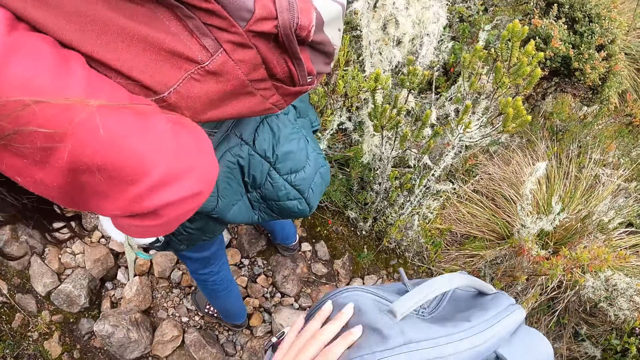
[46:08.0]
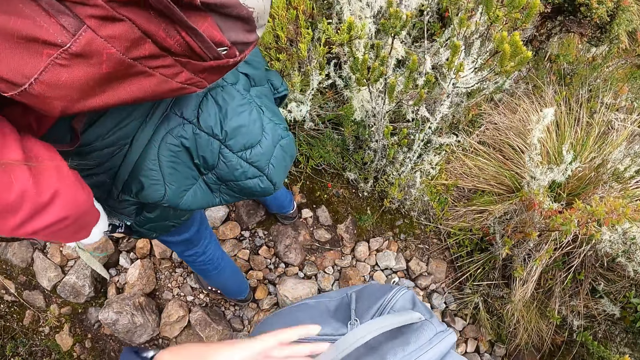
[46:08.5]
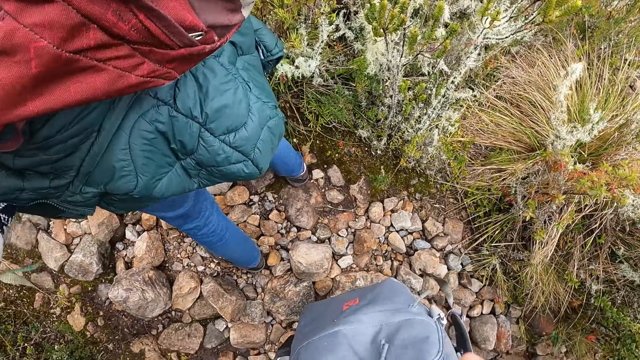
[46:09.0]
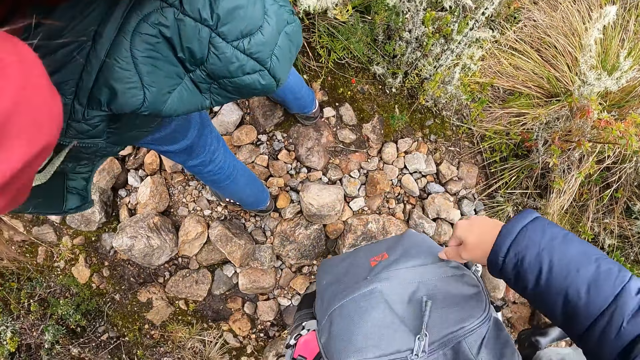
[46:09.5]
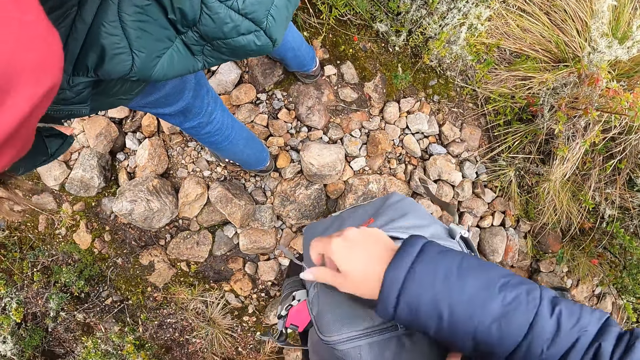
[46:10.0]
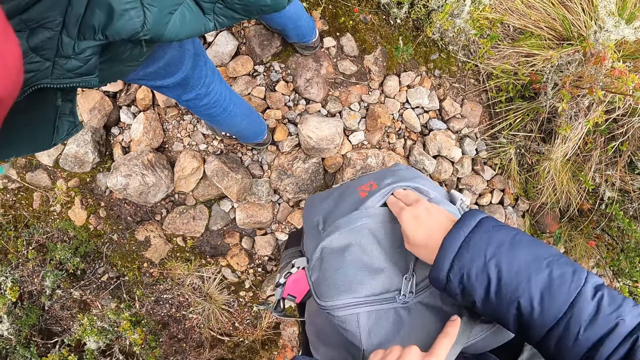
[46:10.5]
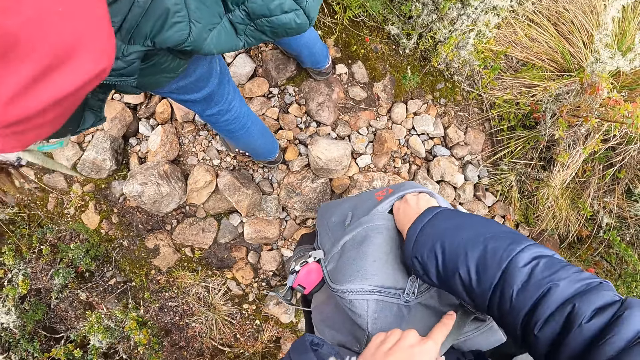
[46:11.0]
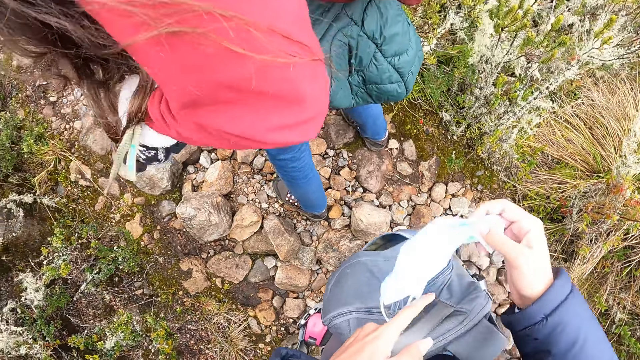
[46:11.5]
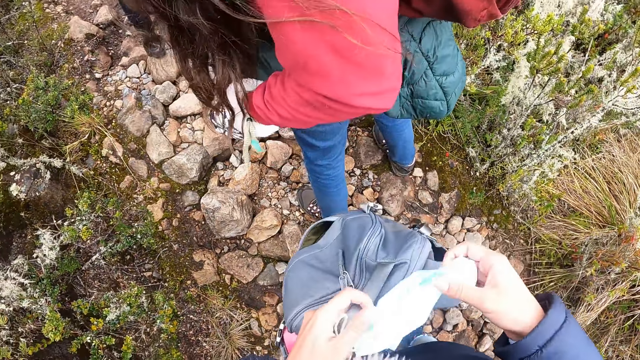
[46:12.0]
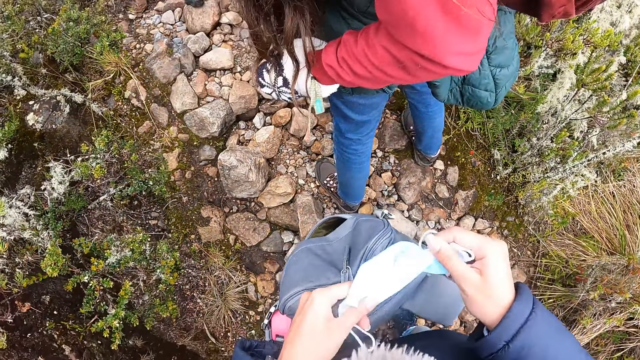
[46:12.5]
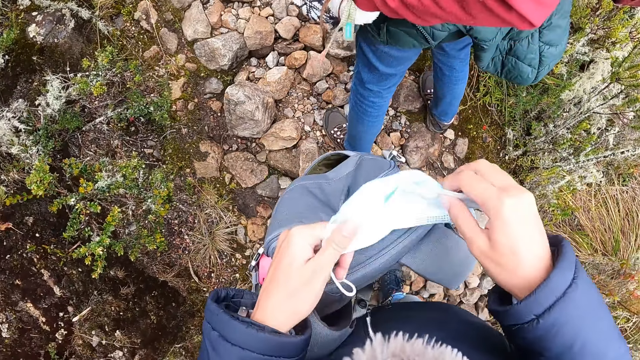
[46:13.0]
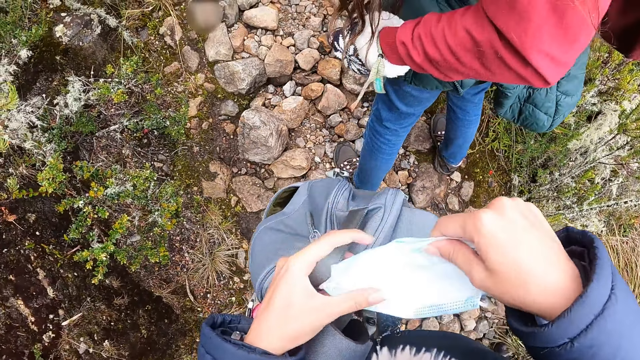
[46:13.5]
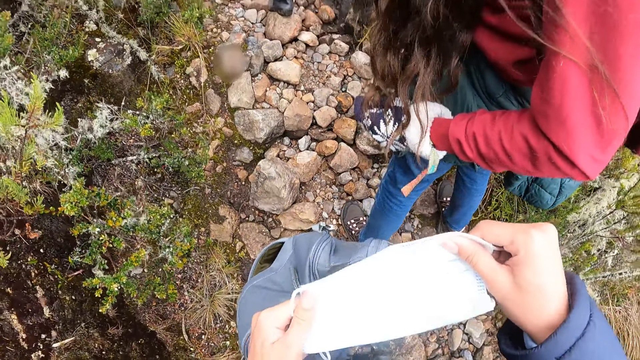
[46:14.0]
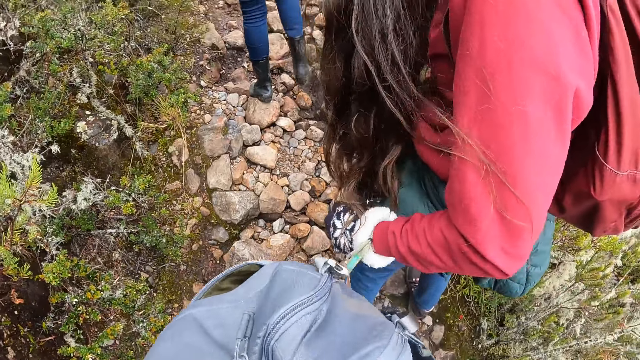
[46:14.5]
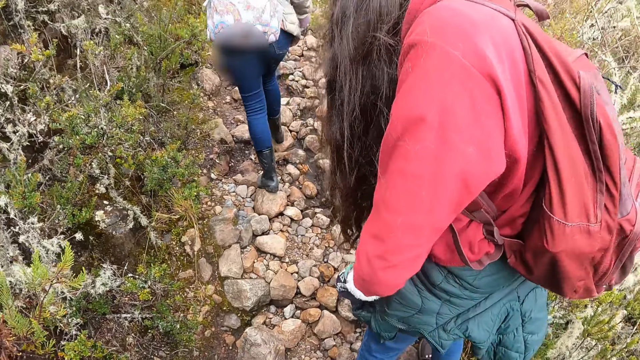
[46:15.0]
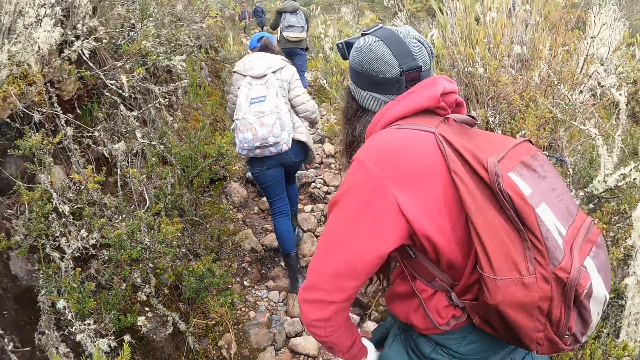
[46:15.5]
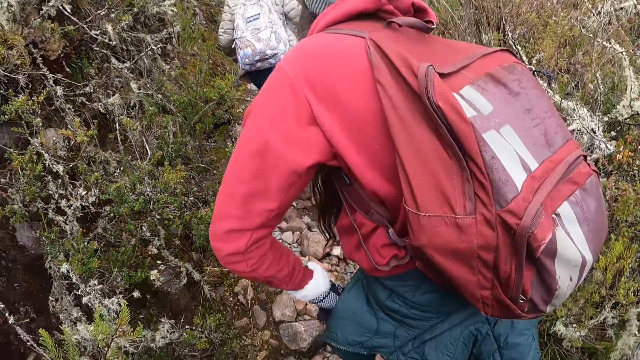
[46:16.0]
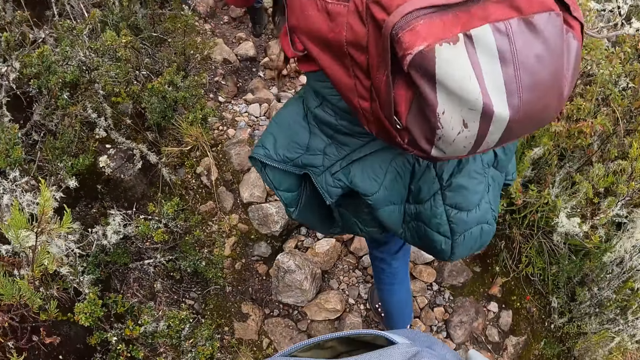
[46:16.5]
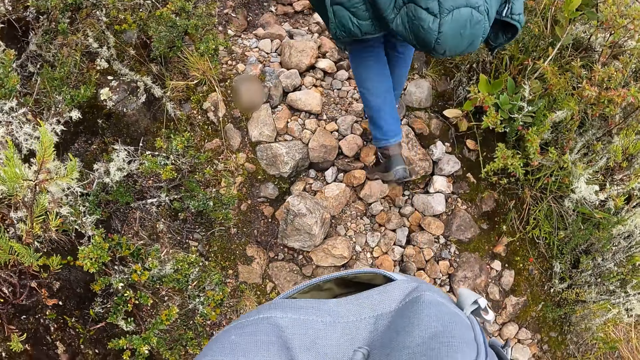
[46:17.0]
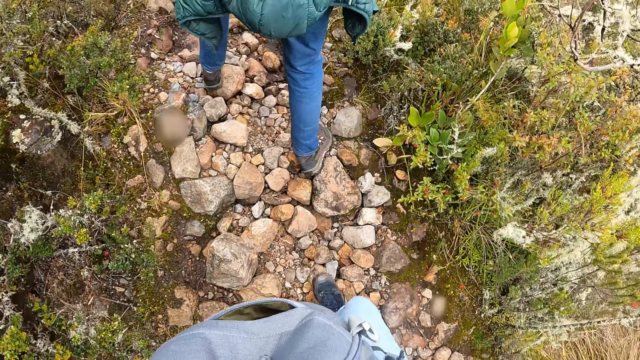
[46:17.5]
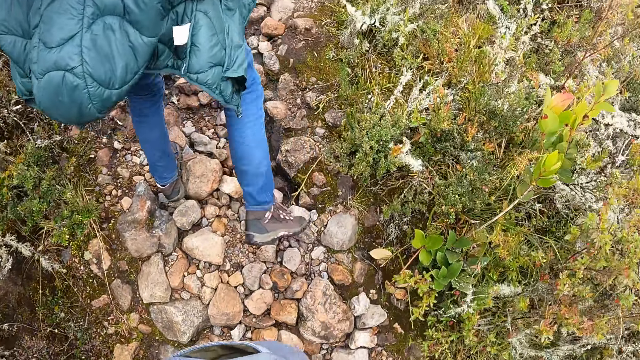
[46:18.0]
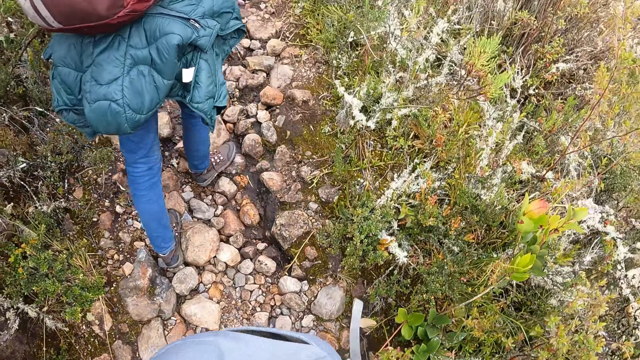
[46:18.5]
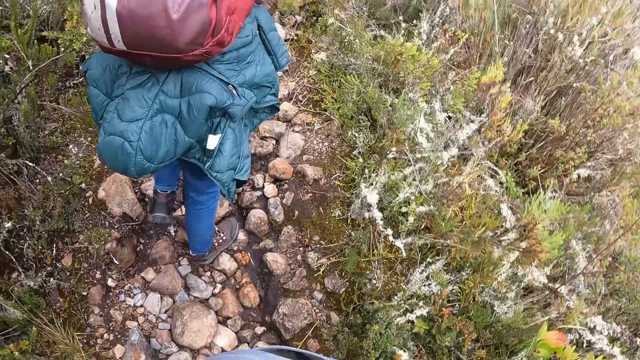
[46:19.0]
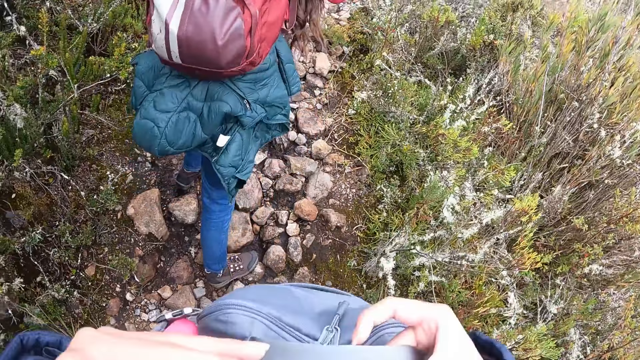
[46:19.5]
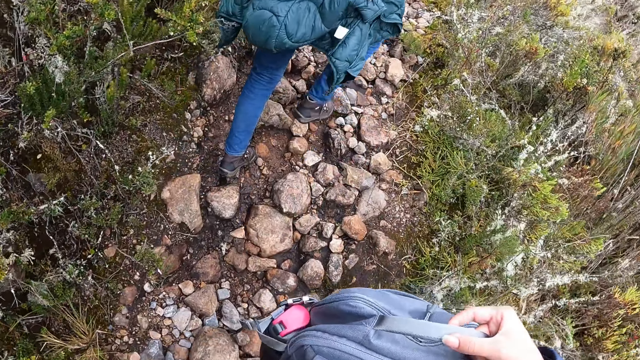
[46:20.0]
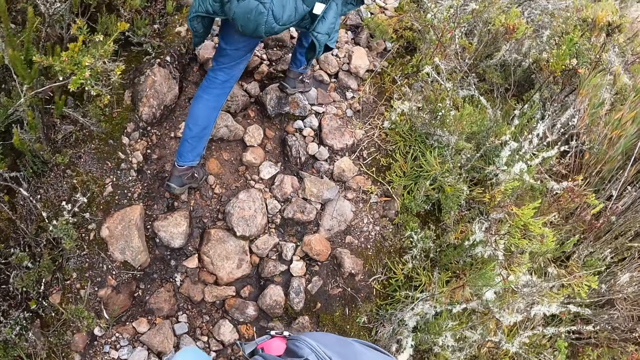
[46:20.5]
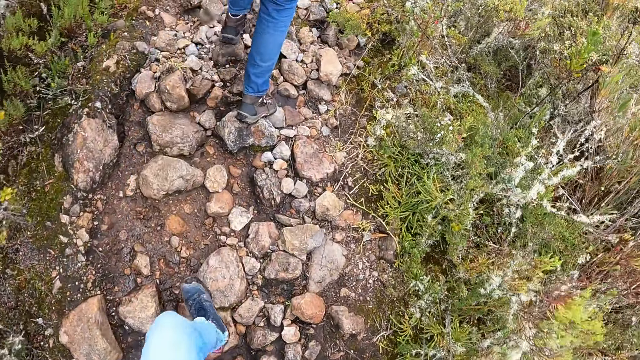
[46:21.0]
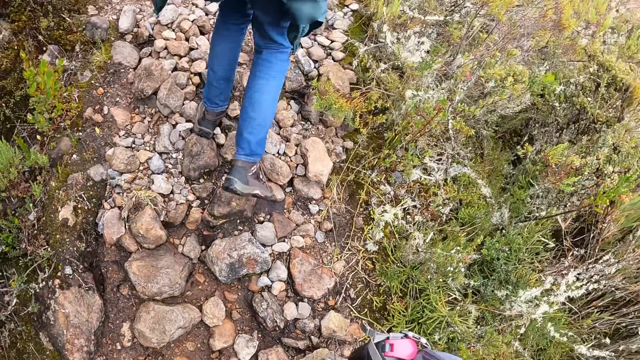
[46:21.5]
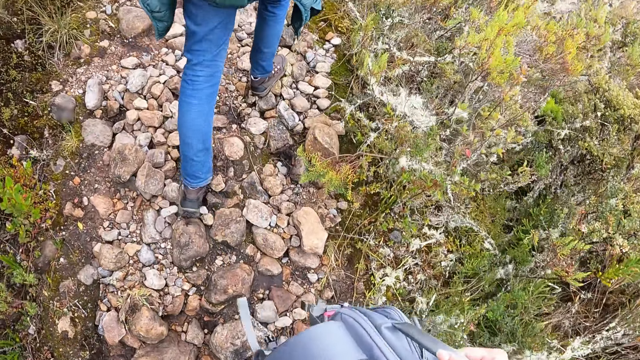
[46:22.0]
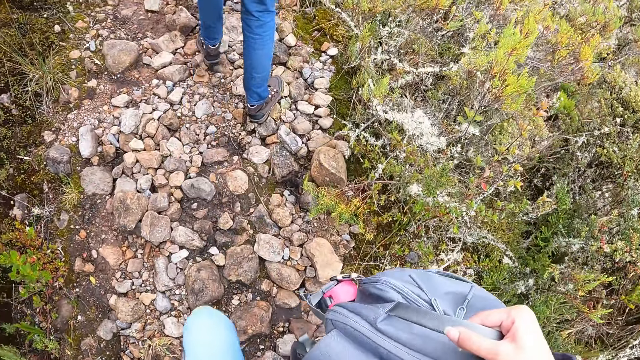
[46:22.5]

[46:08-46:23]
The camera wearer opens the zip of a bag with his right hand. He holds the bag. He brings out a face mask from the bag with his right hand. He wears the face mask with both hands. He walks around the forest with a woman. He holds the bag.

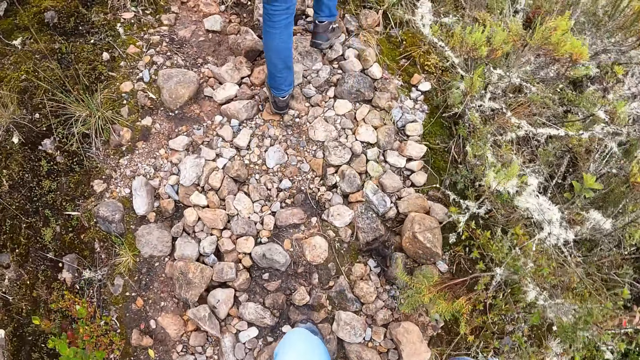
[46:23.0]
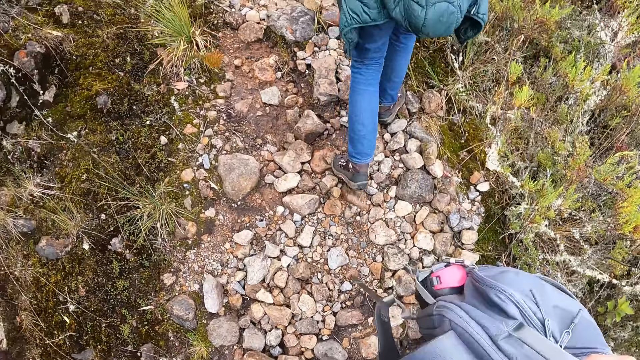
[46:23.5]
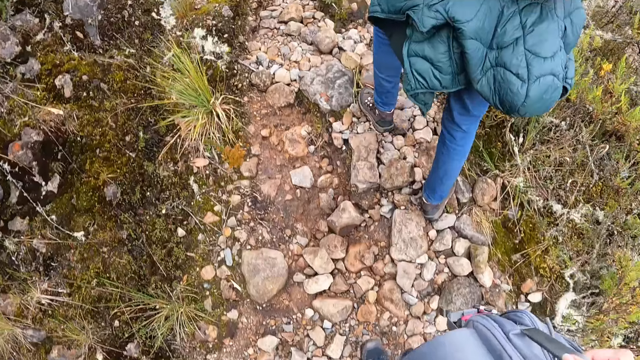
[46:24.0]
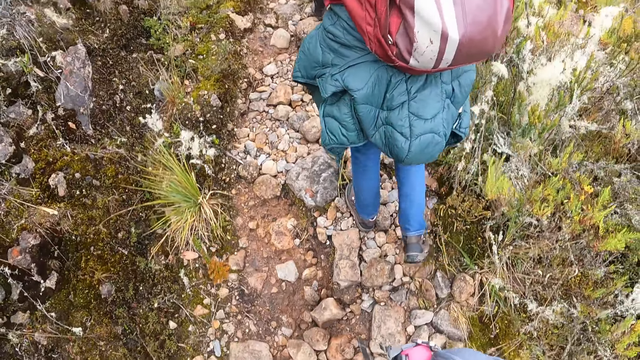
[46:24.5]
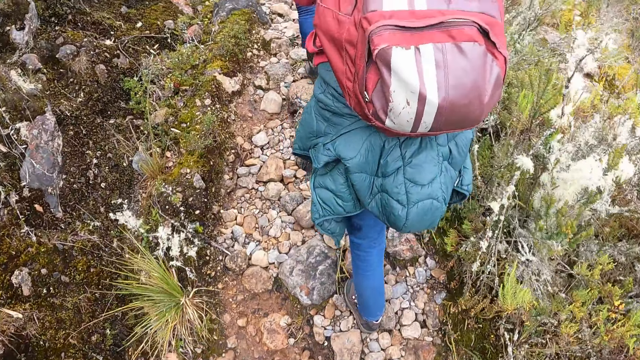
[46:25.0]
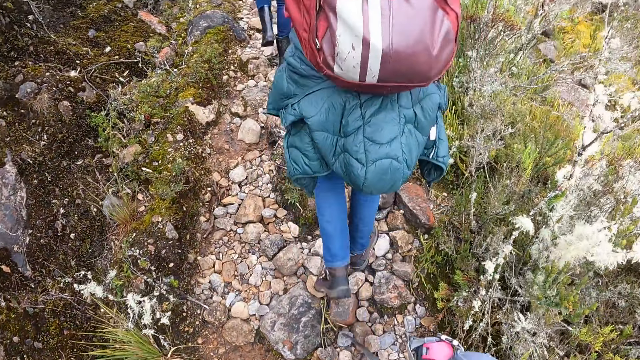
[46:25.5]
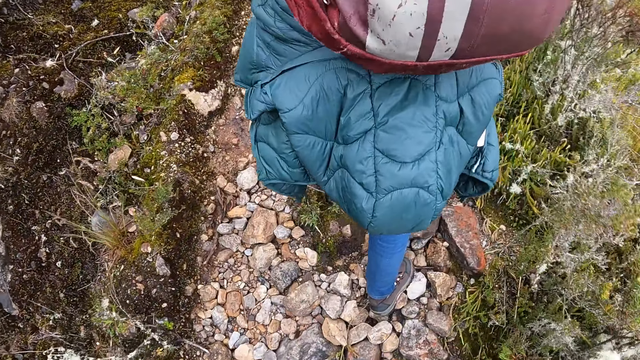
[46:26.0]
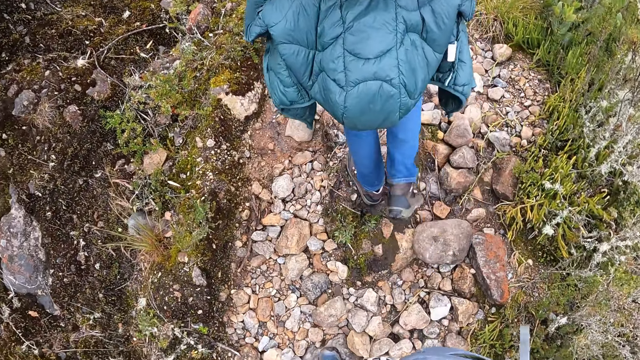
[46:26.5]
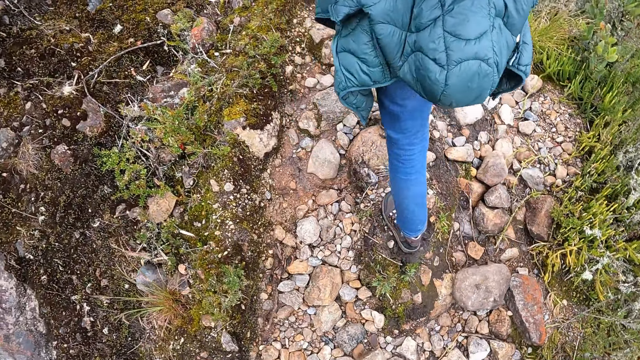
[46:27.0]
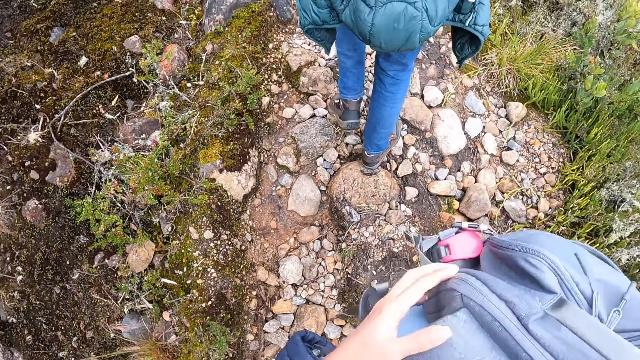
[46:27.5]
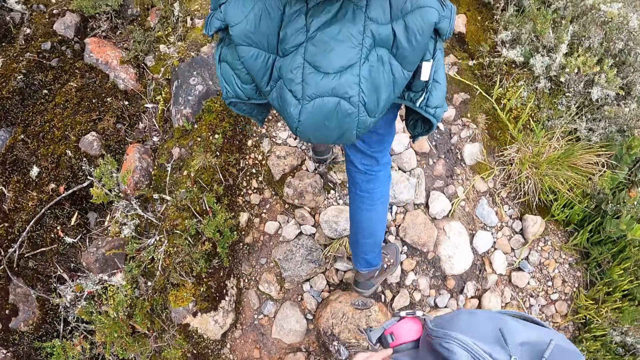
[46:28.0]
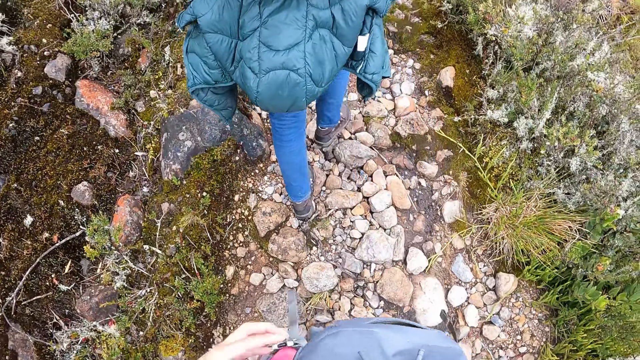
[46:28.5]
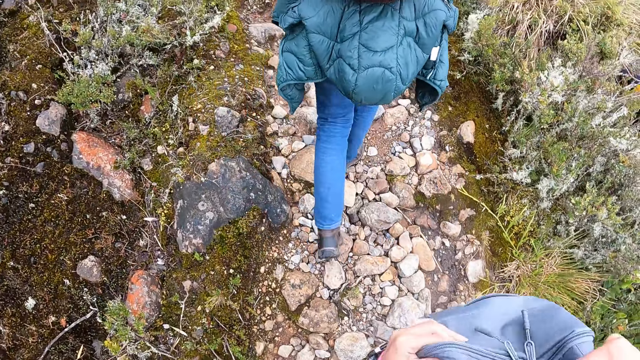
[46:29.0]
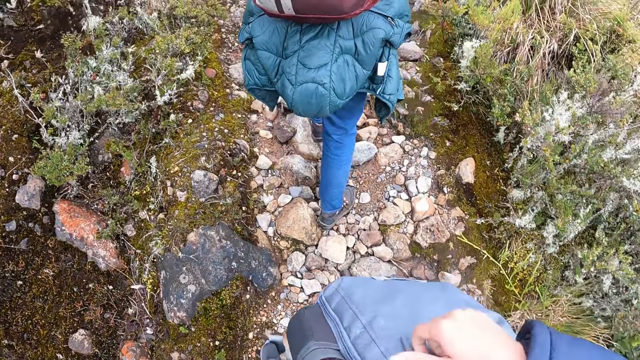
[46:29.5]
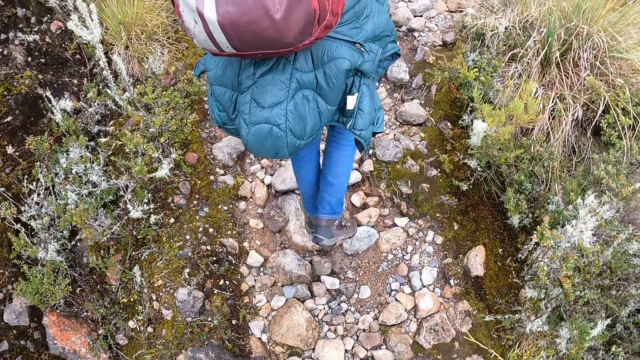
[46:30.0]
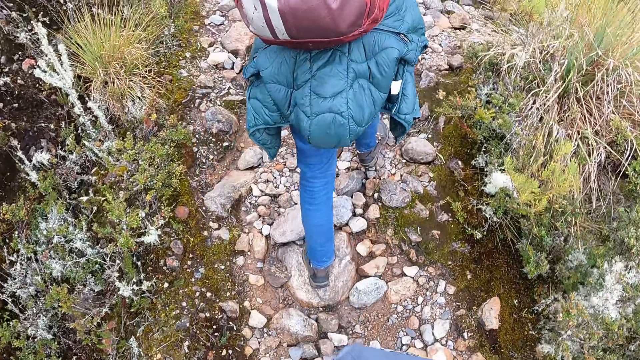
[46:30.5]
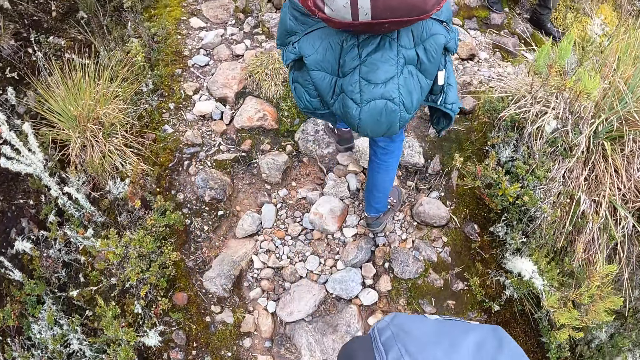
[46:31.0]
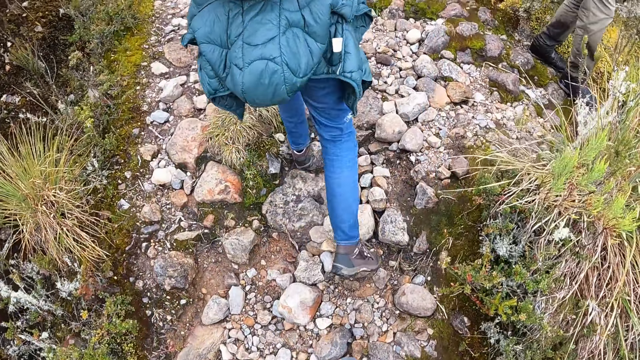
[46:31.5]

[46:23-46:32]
The camera wearer closes the bag zip.
